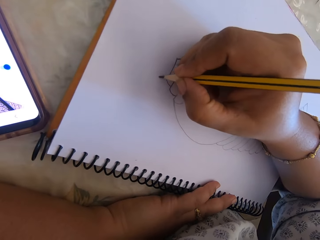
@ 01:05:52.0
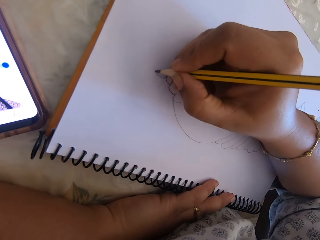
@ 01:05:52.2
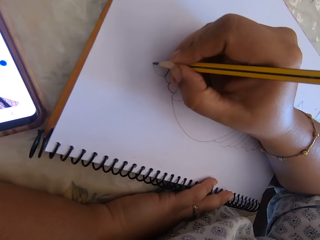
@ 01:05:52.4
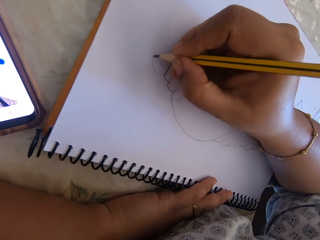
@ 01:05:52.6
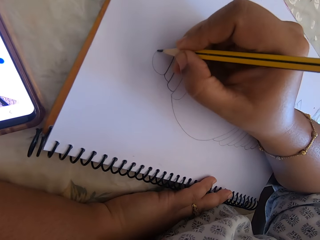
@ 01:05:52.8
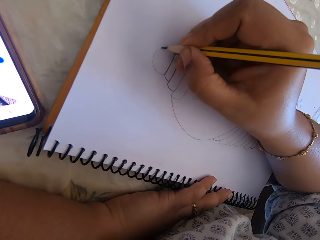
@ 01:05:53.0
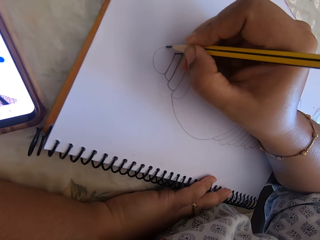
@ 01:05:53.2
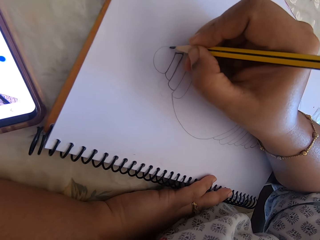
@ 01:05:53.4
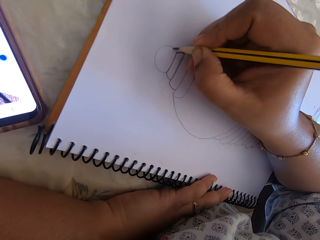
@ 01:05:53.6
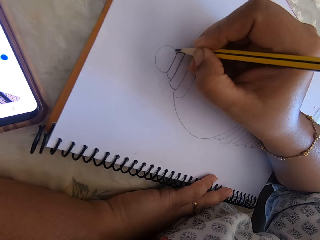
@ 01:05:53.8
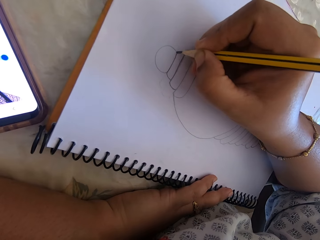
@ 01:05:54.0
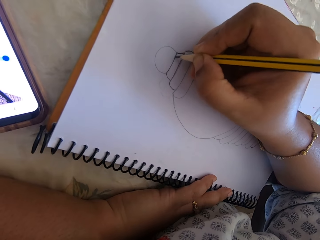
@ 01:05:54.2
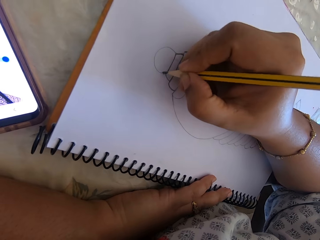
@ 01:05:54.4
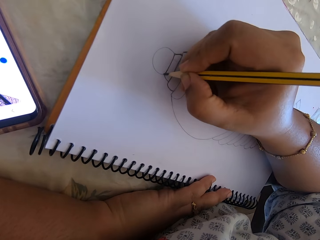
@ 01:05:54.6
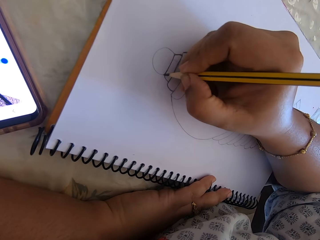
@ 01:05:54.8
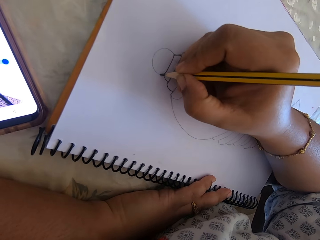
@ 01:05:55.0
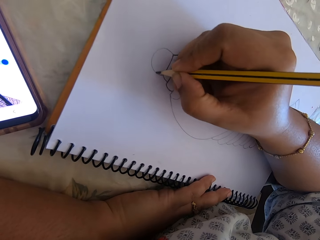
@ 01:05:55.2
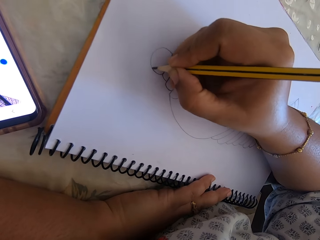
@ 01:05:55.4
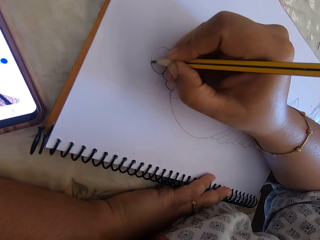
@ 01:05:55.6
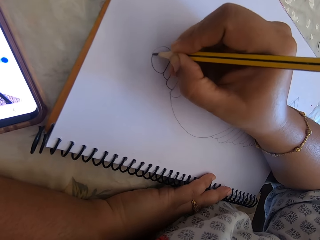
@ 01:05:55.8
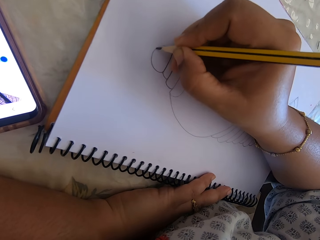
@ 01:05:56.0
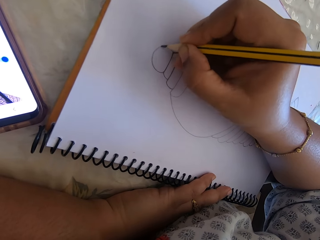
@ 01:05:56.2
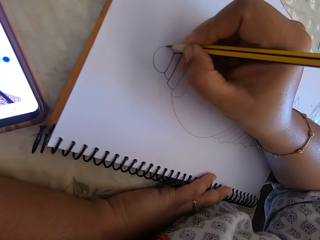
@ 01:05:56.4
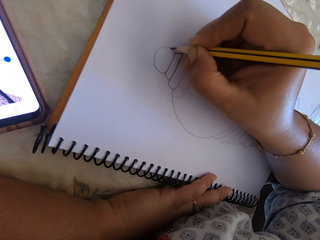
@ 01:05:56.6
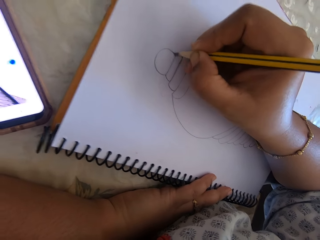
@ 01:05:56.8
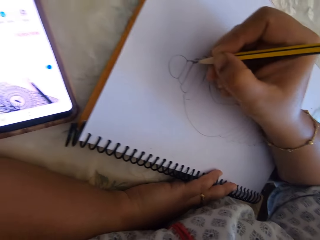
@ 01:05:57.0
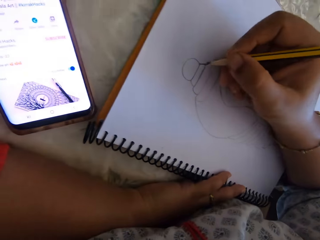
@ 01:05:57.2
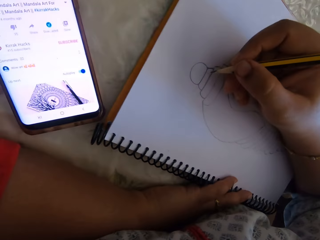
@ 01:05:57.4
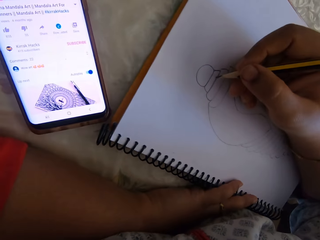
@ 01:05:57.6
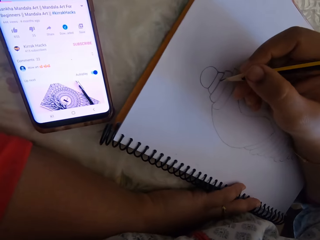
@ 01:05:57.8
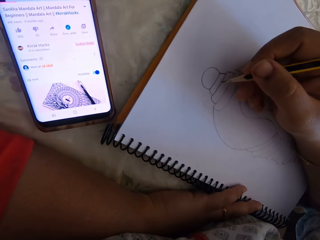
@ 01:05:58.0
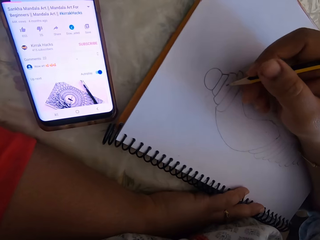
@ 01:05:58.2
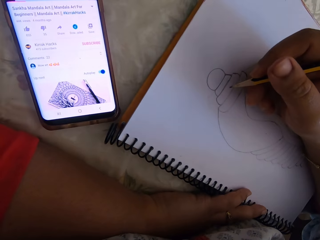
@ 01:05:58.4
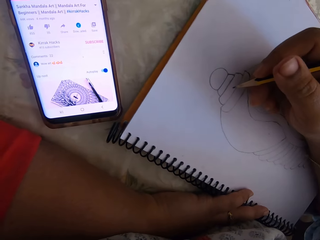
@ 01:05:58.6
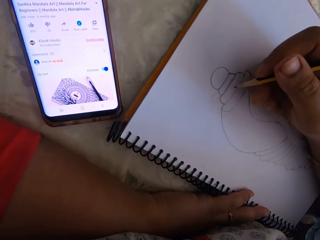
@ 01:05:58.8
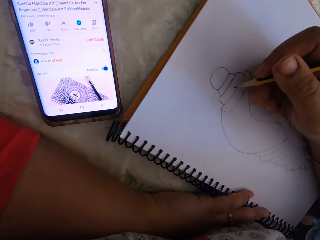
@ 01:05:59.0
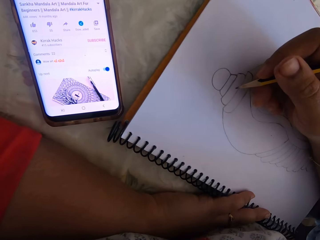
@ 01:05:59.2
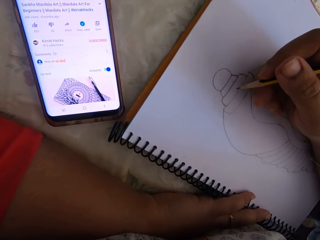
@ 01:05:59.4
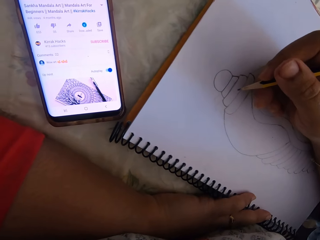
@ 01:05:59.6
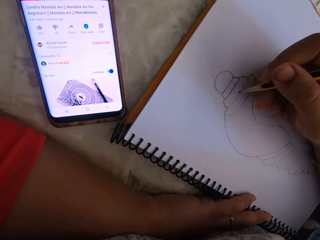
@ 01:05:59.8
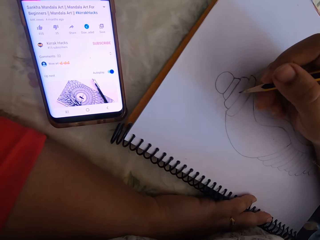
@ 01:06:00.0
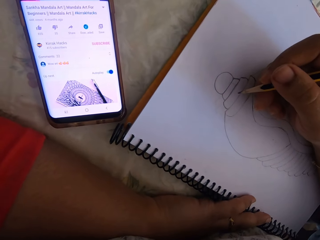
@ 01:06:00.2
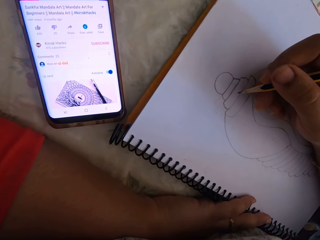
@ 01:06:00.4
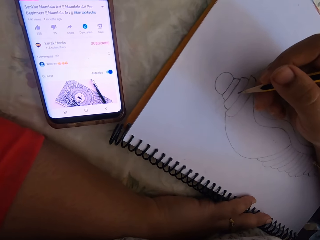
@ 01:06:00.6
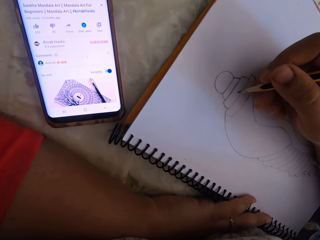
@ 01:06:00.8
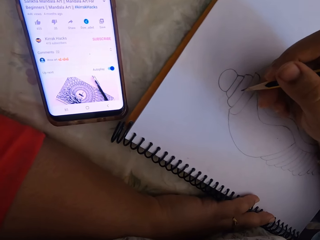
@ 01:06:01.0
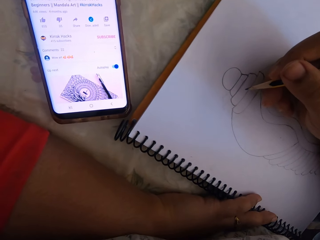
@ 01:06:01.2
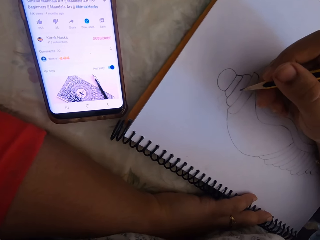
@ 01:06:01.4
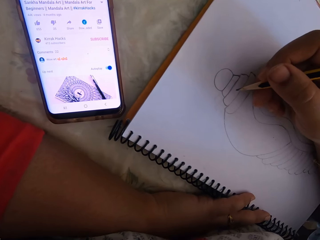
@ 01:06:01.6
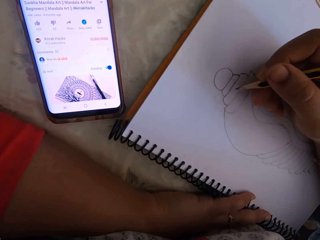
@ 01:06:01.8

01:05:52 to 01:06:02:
A person writes. The camera wearer draws on a notebook. They look at a phone.

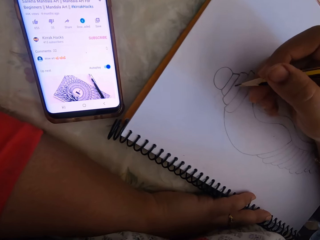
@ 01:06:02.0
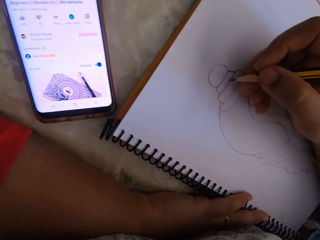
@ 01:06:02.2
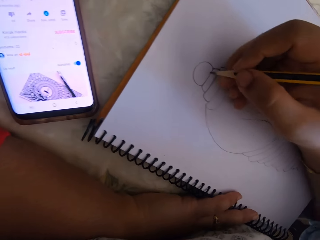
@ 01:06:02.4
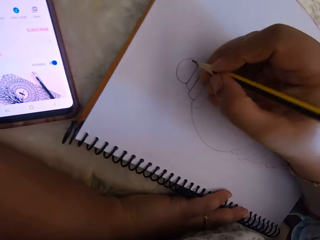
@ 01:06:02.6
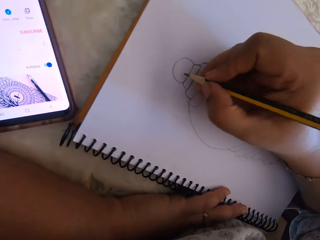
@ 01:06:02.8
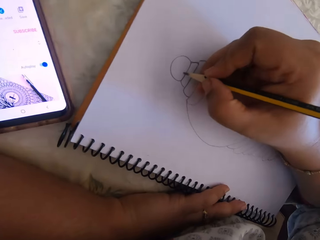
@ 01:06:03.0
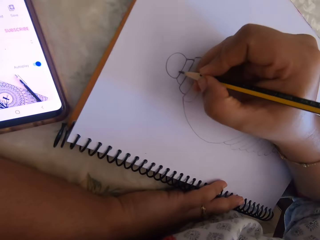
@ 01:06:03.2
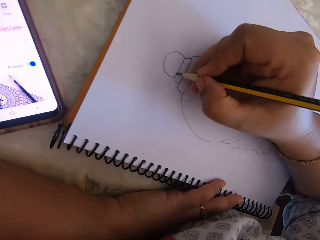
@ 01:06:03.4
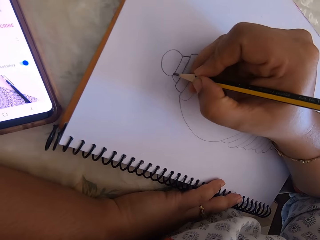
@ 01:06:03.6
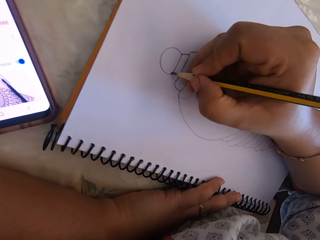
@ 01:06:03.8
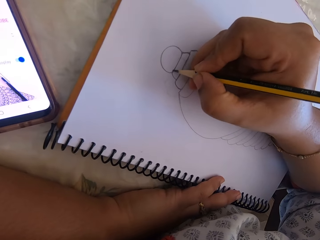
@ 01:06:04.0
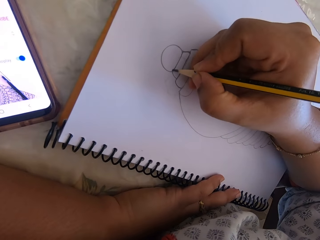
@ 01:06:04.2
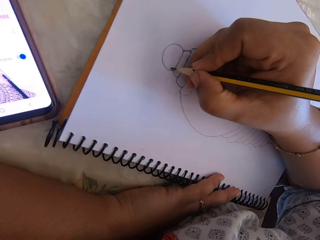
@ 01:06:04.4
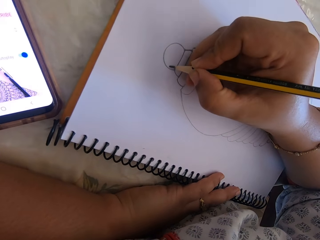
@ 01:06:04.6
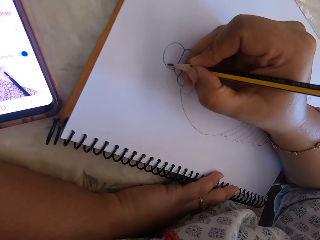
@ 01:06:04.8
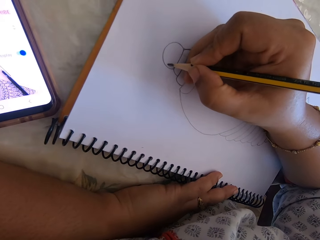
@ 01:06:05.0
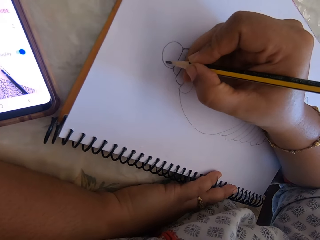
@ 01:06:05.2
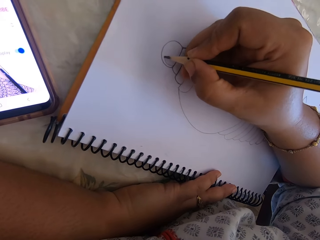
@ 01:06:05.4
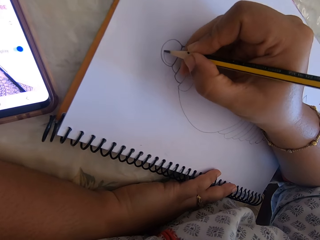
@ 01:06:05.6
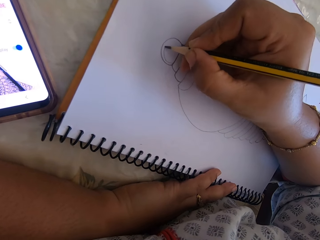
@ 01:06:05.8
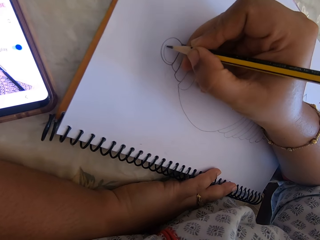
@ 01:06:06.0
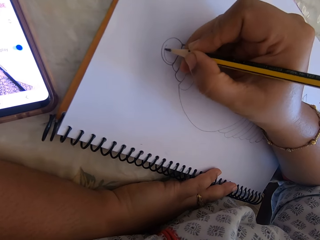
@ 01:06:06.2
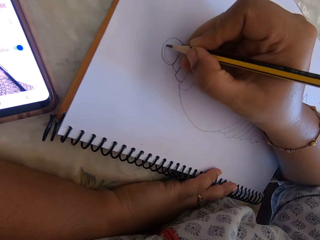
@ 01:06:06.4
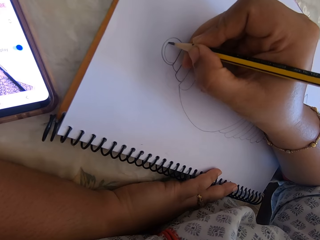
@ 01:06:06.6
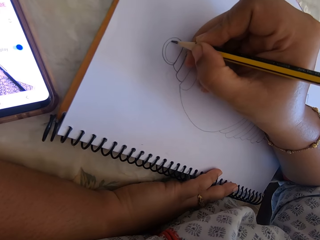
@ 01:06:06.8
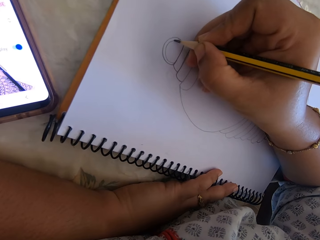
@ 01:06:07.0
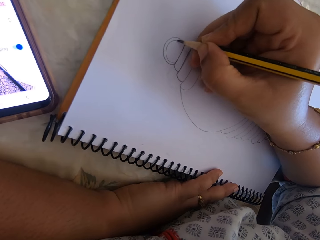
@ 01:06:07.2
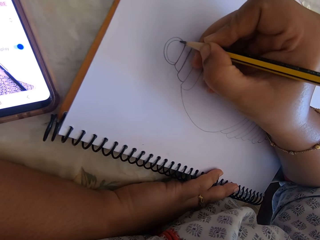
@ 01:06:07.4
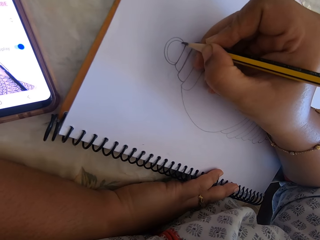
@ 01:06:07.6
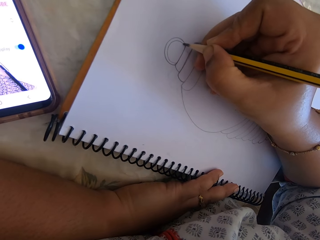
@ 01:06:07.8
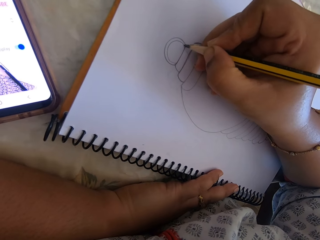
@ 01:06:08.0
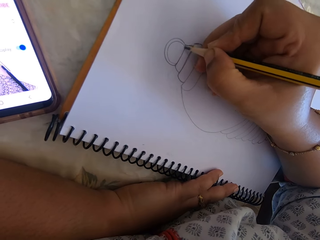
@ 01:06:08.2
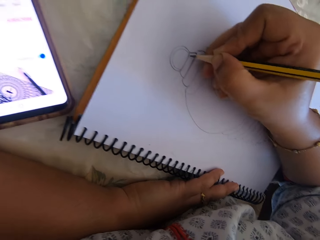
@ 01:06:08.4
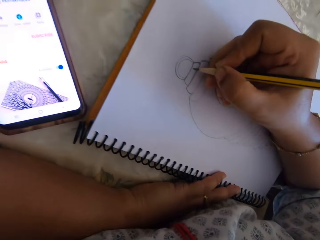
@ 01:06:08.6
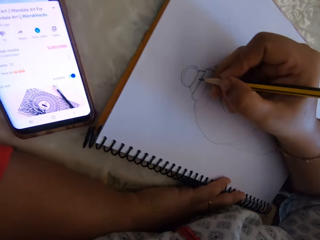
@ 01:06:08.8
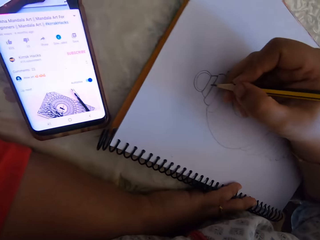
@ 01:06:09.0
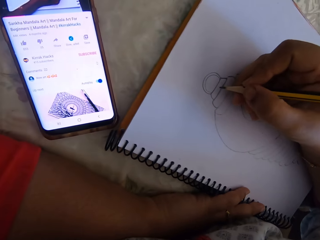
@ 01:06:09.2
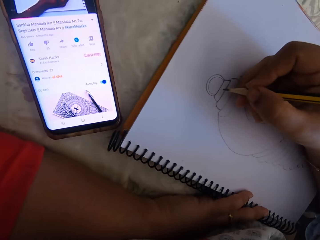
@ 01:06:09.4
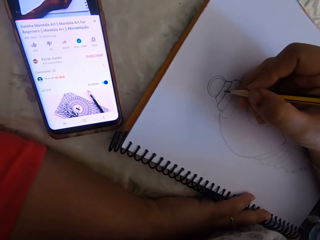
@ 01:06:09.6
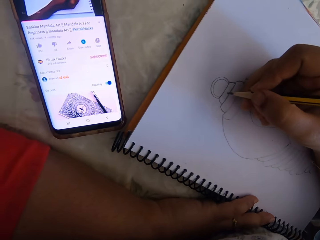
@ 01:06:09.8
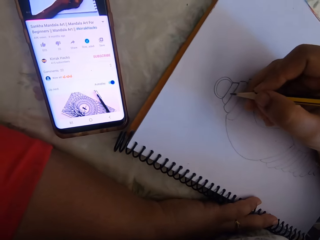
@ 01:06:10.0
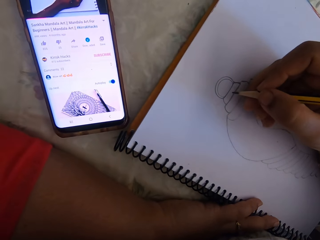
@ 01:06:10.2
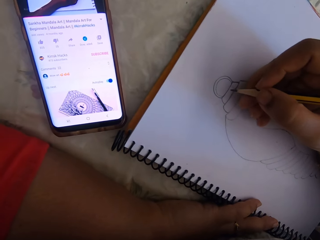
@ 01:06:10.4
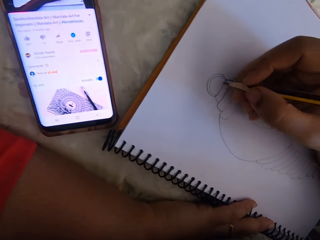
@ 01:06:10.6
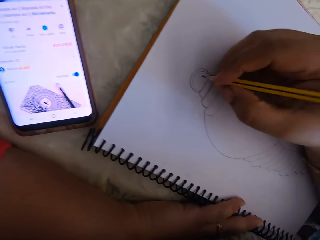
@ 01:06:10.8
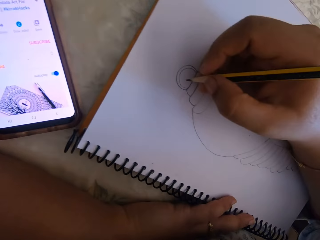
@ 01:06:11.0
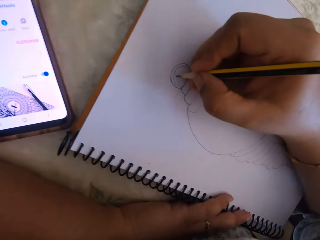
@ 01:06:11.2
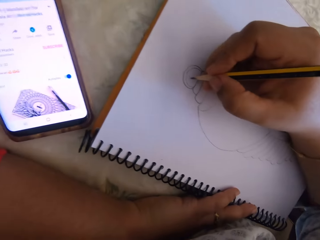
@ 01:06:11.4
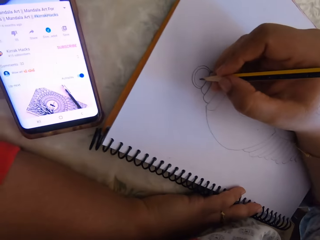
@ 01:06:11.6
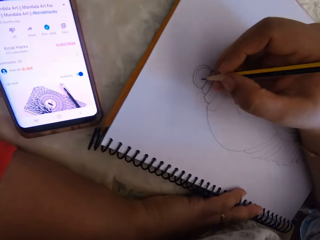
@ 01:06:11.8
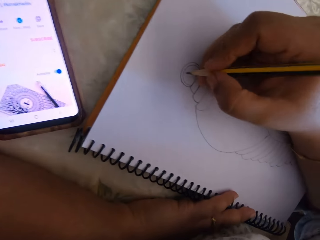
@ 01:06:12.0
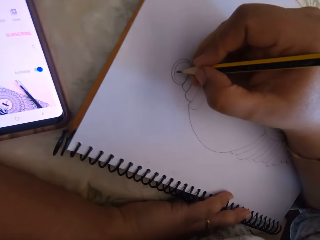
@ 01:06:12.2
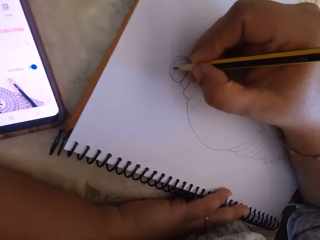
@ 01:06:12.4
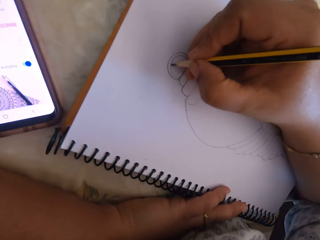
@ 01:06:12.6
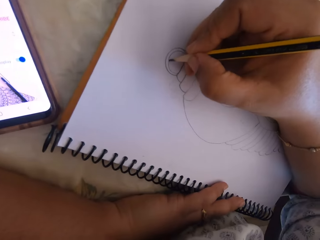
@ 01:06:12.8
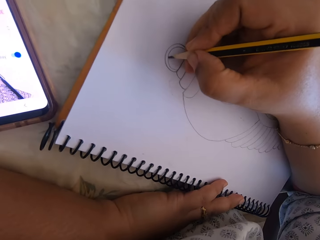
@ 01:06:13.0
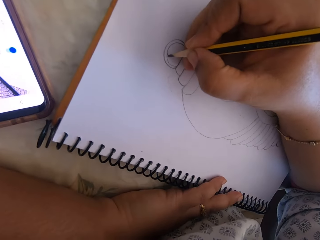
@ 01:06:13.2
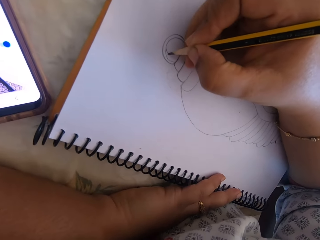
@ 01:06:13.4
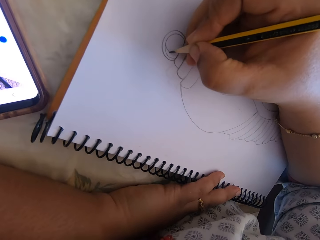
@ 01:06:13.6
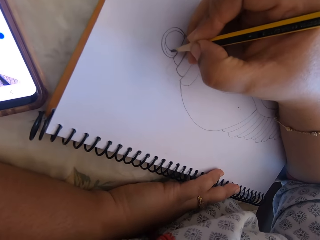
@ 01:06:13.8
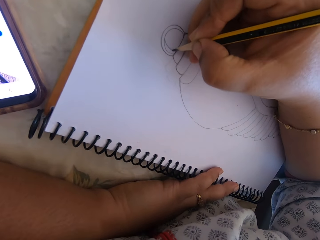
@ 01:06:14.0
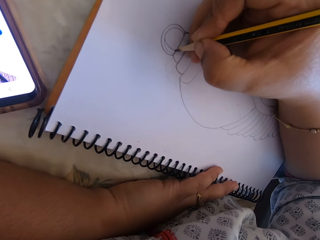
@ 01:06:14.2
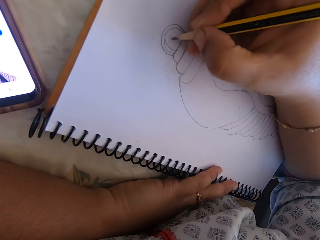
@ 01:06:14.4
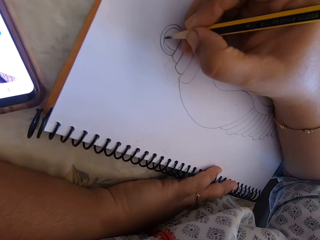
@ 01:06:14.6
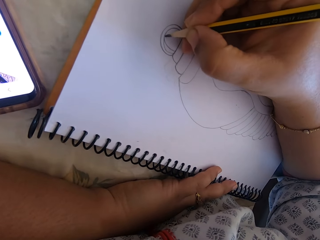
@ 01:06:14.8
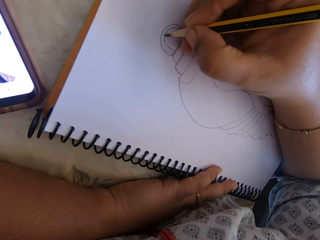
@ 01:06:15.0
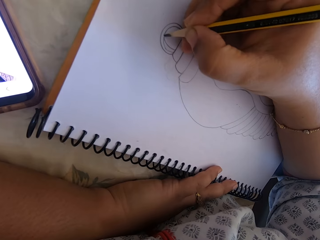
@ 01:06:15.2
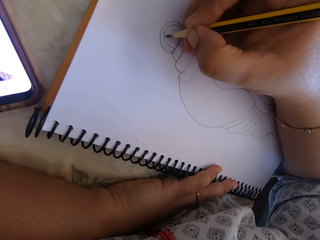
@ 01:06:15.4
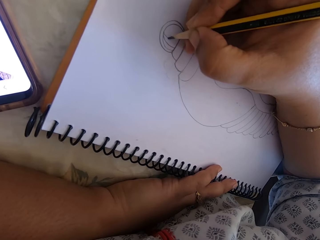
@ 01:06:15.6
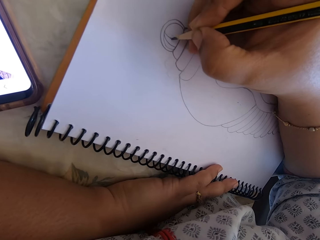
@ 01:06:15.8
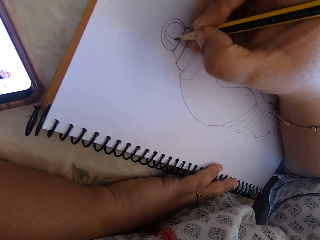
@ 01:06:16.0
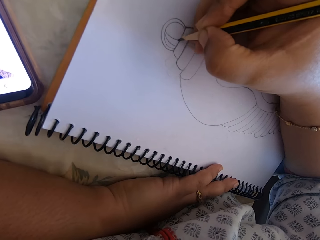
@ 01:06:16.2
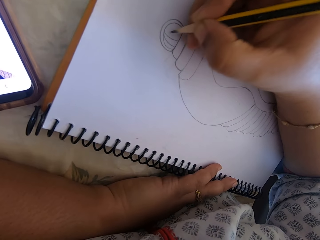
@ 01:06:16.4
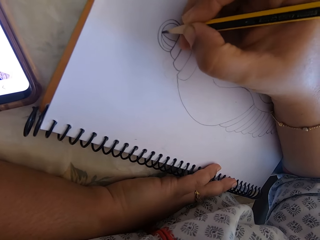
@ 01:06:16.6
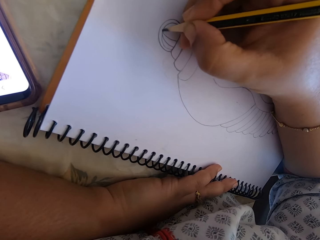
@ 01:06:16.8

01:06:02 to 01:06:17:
The camera wearer draws on a notebook. They look at a phone. They draw on the notebook.
